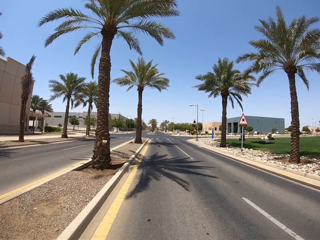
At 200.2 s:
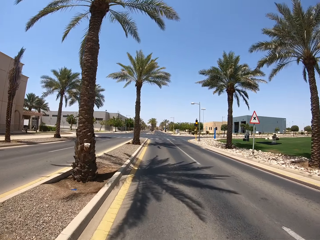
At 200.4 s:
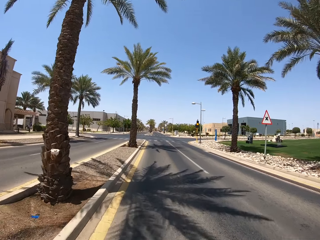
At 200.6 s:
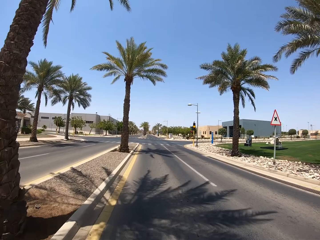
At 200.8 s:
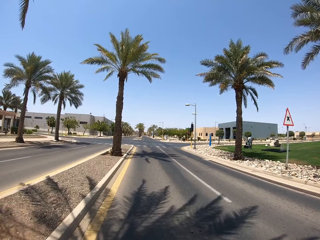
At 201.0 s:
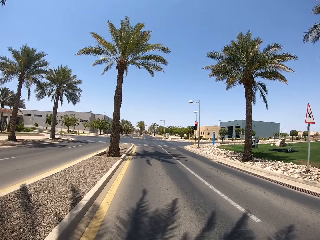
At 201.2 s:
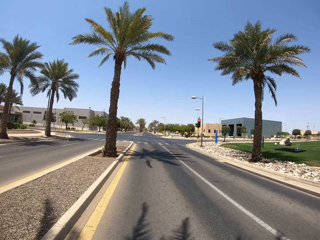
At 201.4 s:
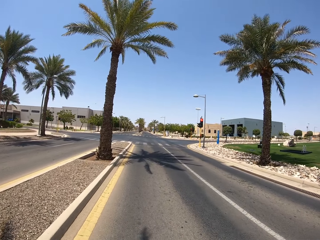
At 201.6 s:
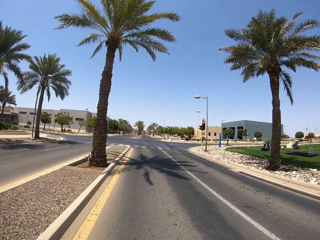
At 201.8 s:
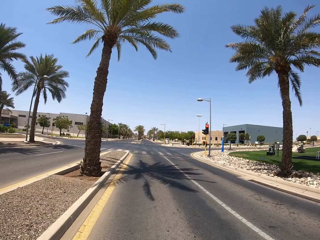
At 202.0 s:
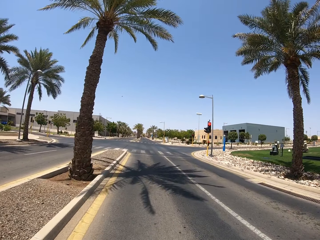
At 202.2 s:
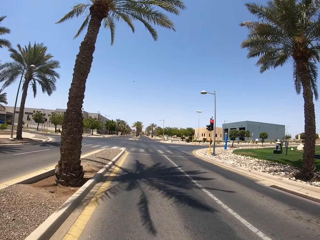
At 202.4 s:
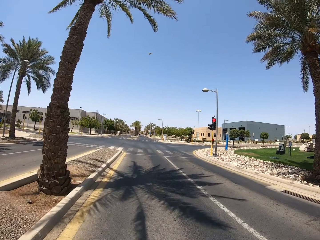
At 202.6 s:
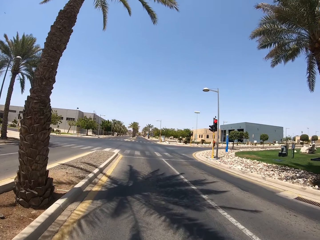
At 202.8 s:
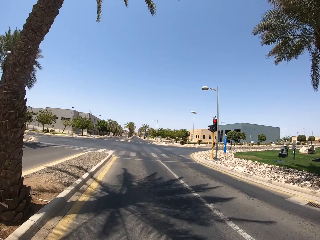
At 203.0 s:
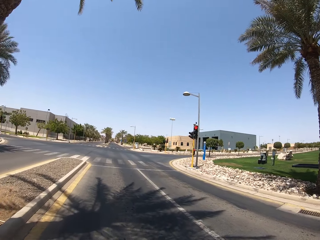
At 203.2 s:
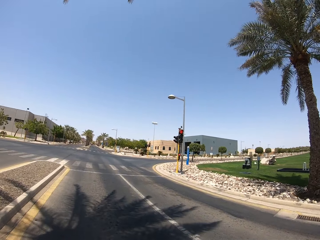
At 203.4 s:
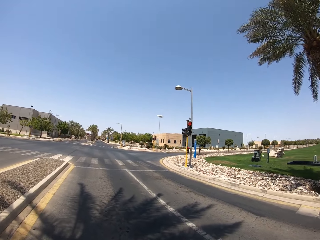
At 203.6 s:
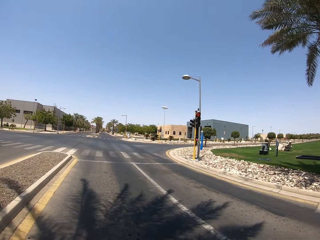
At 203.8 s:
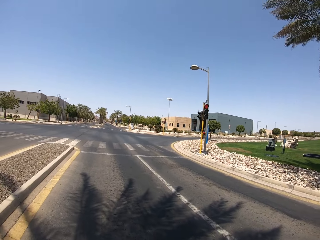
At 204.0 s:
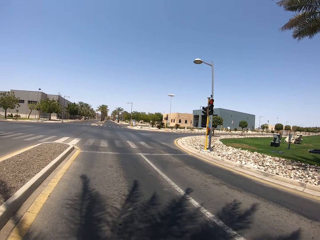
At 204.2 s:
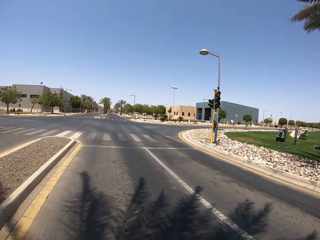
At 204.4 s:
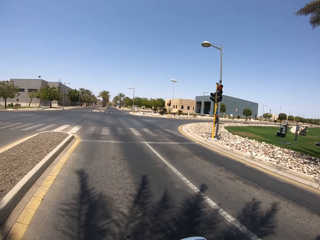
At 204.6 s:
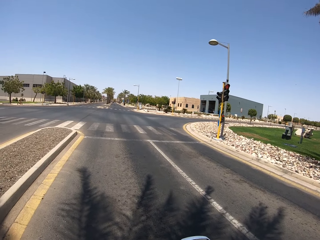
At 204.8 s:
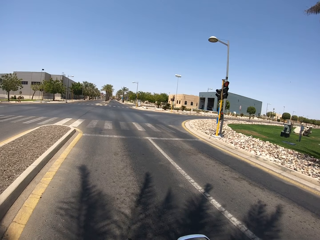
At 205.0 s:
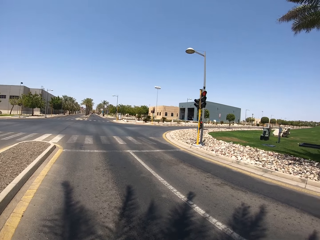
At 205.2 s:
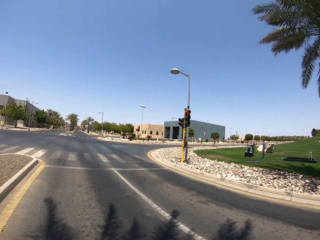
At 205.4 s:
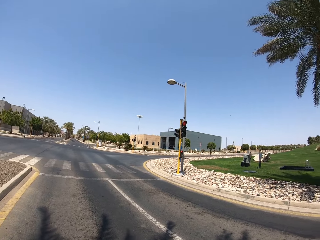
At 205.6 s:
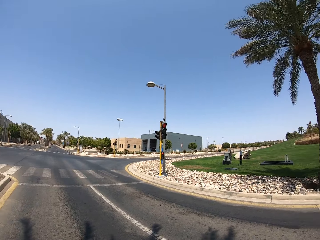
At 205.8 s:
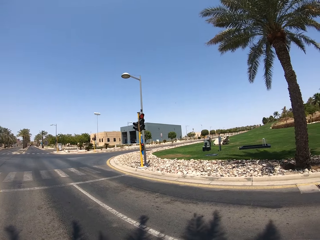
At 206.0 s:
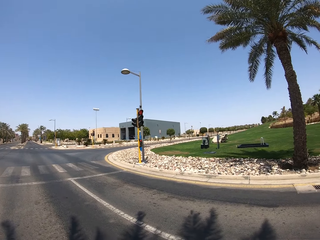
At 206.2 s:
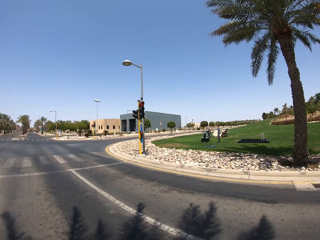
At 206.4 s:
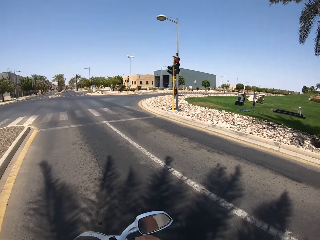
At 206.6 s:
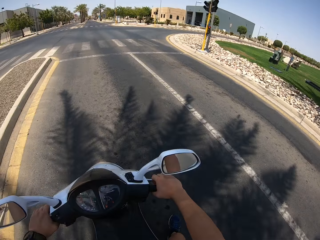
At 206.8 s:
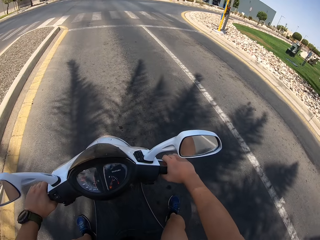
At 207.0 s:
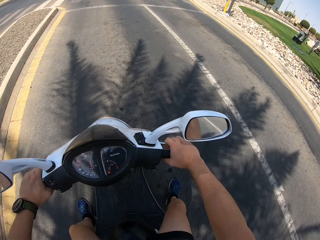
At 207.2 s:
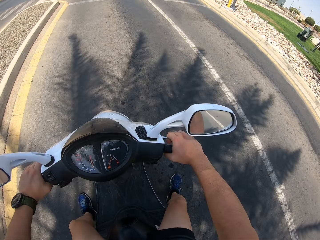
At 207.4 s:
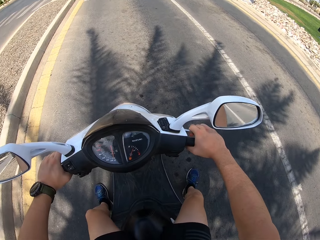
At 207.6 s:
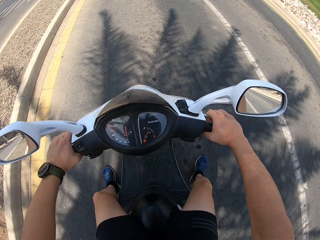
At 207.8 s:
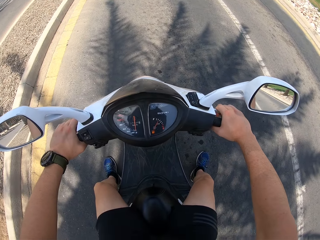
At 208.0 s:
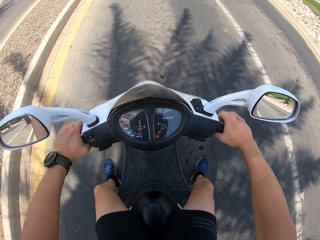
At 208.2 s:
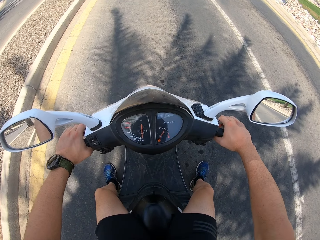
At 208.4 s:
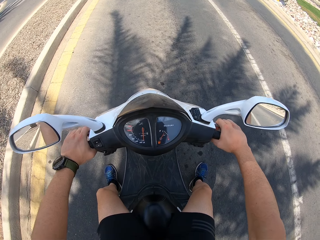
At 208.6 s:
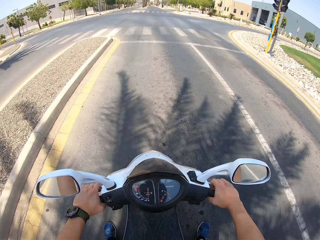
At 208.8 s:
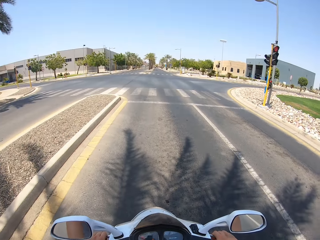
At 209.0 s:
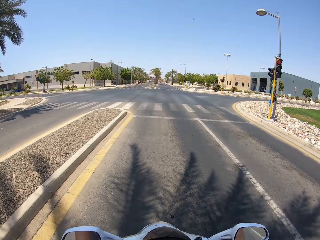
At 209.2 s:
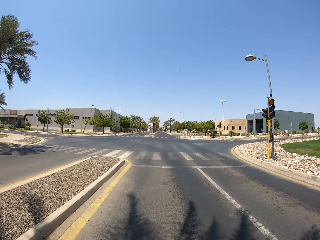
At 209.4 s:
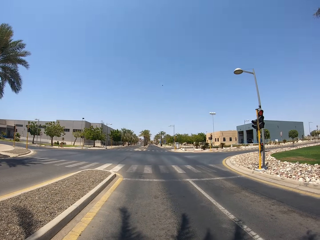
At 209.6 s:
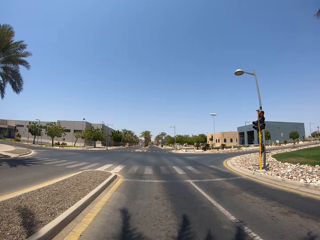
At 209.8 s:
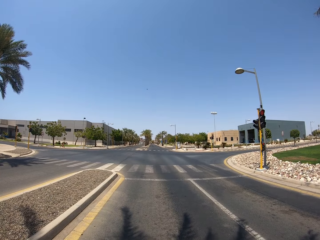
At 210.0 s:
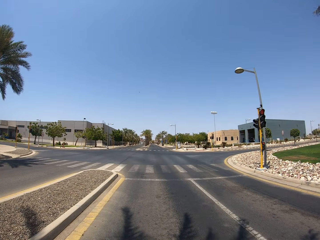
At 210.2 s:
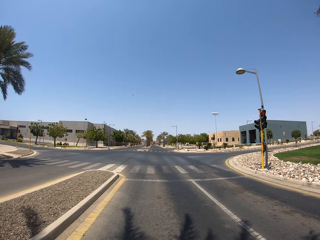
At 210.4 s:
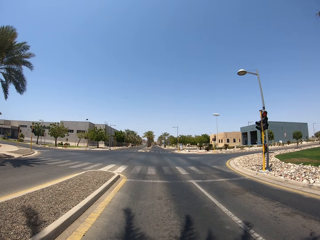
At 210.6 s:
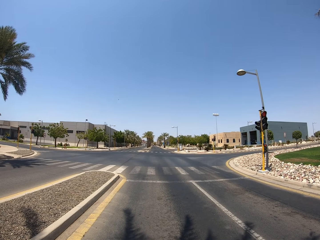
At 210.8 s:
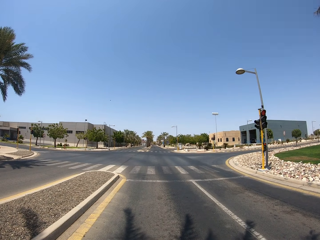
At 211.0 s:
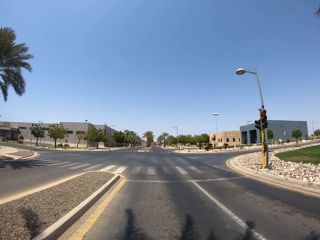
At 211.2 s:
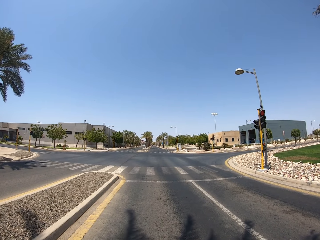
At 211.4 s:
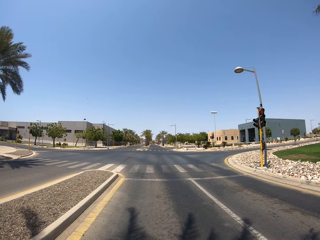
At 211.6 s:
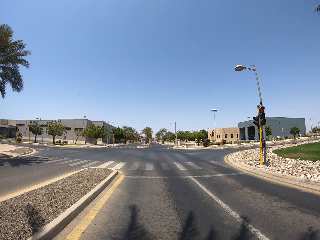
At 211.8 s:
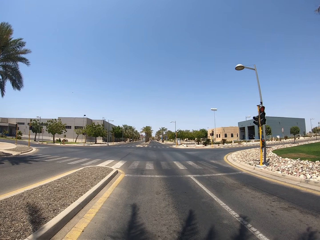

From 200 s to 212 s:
The camera wearer stops the motorcycle.

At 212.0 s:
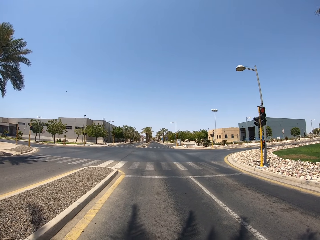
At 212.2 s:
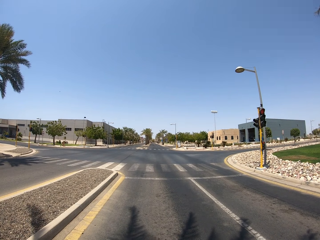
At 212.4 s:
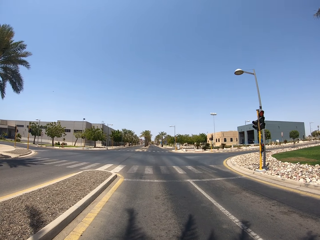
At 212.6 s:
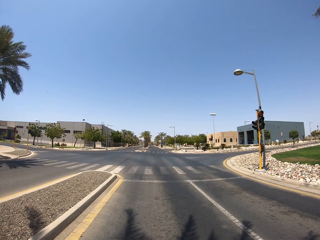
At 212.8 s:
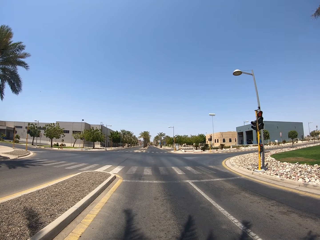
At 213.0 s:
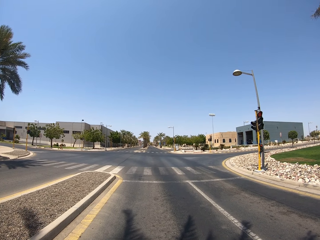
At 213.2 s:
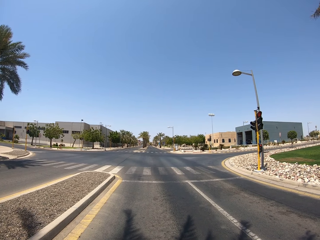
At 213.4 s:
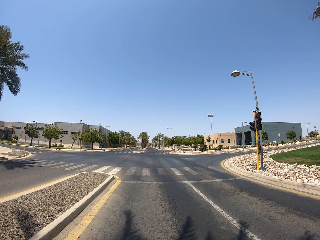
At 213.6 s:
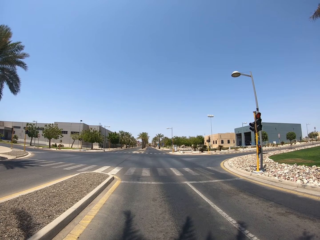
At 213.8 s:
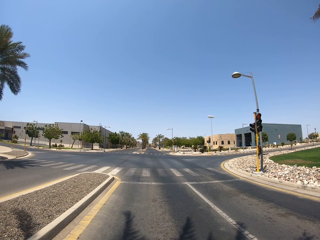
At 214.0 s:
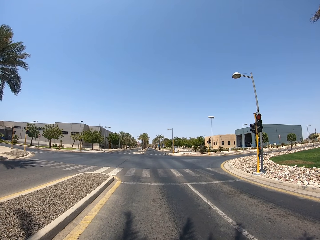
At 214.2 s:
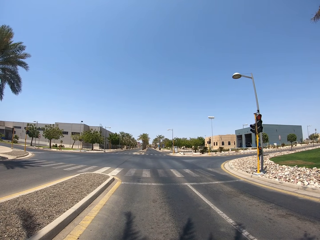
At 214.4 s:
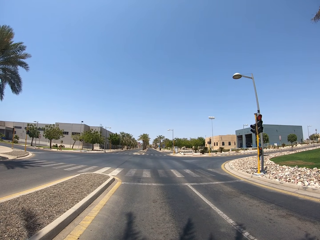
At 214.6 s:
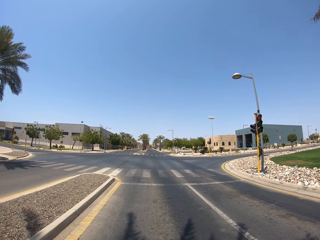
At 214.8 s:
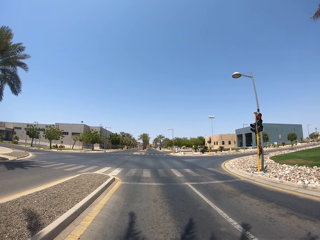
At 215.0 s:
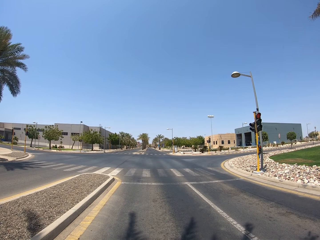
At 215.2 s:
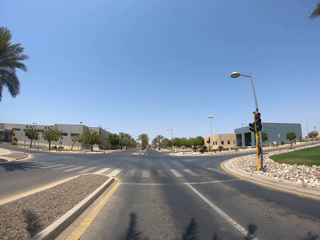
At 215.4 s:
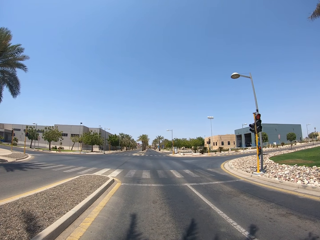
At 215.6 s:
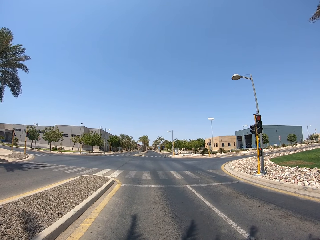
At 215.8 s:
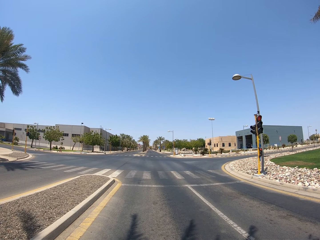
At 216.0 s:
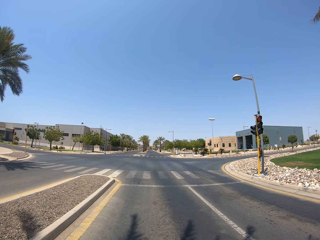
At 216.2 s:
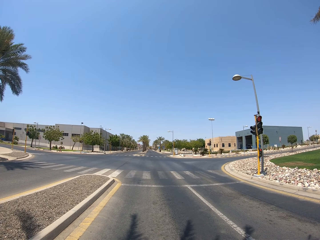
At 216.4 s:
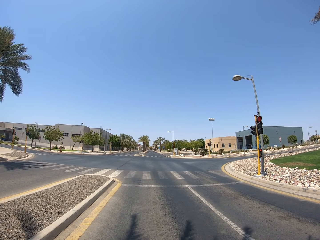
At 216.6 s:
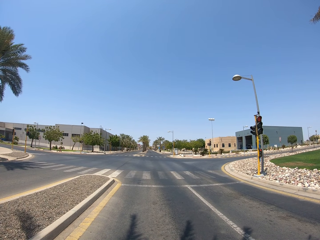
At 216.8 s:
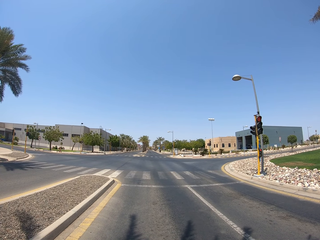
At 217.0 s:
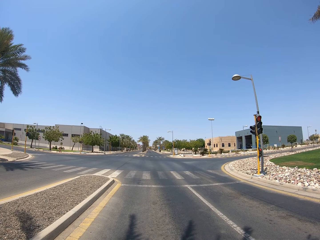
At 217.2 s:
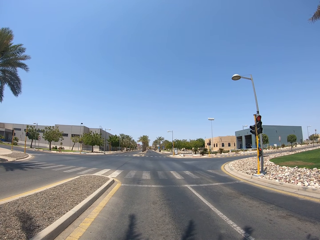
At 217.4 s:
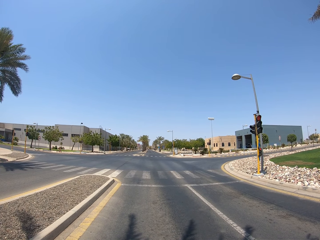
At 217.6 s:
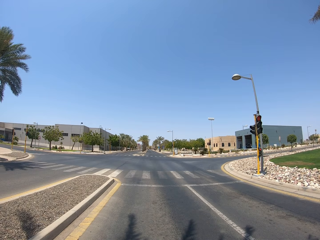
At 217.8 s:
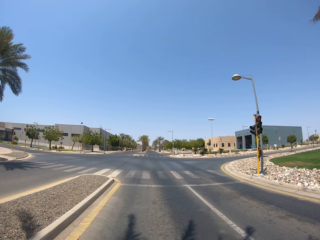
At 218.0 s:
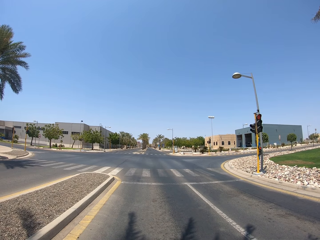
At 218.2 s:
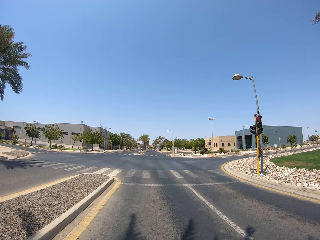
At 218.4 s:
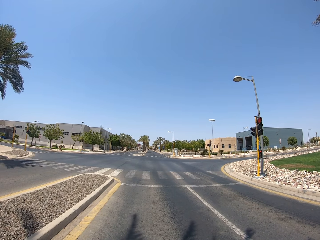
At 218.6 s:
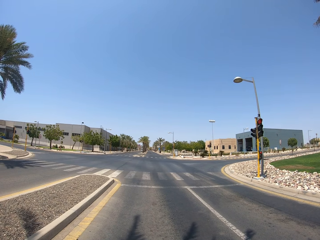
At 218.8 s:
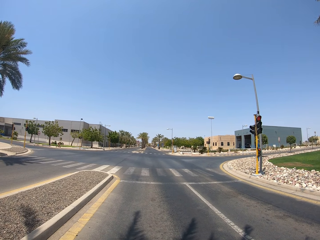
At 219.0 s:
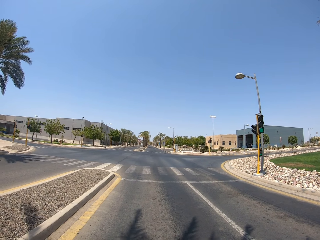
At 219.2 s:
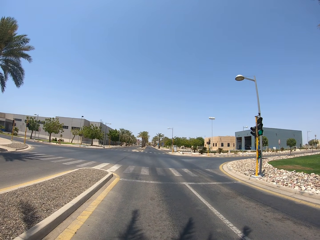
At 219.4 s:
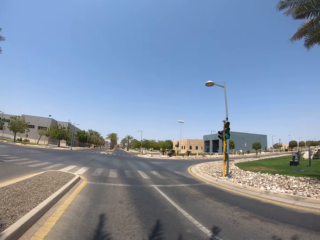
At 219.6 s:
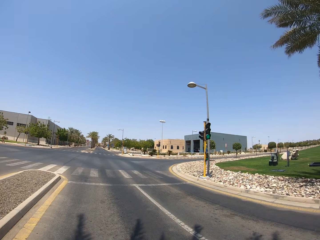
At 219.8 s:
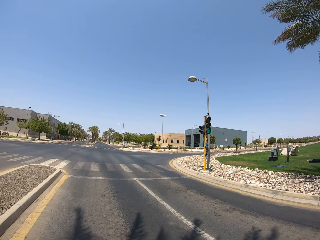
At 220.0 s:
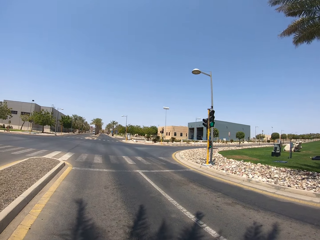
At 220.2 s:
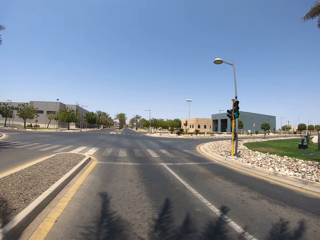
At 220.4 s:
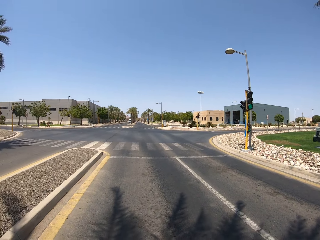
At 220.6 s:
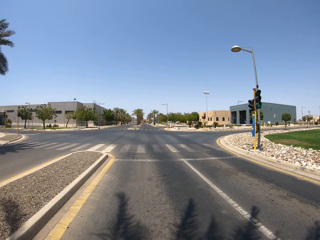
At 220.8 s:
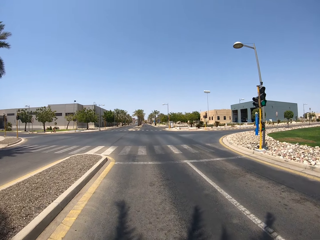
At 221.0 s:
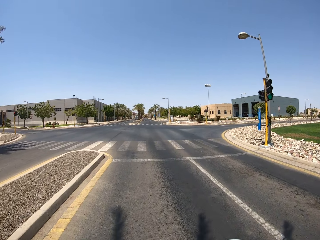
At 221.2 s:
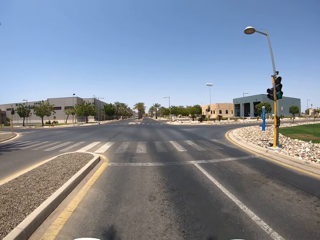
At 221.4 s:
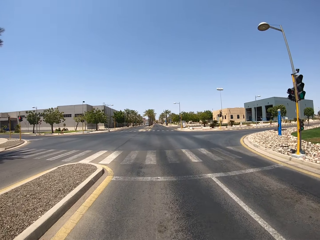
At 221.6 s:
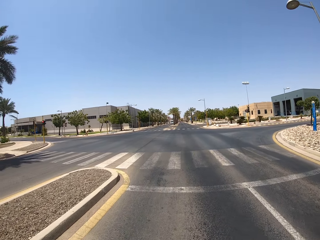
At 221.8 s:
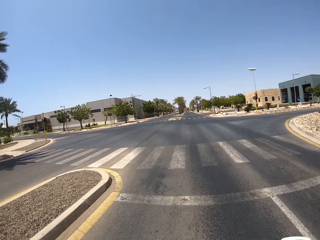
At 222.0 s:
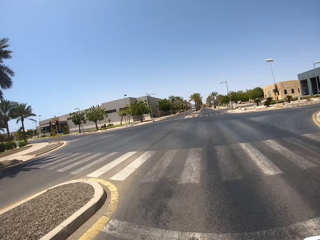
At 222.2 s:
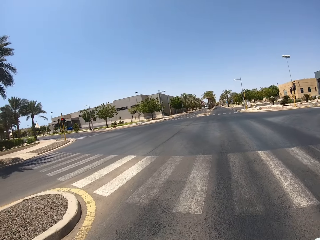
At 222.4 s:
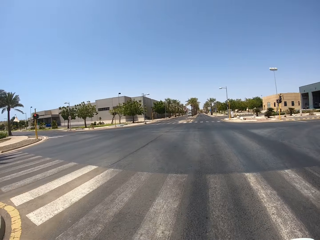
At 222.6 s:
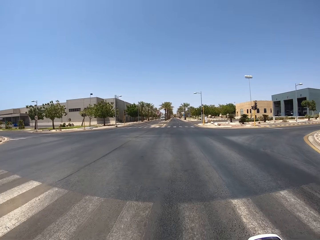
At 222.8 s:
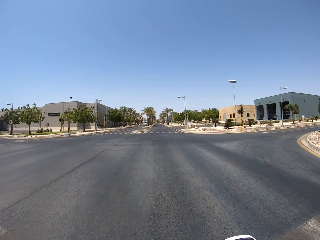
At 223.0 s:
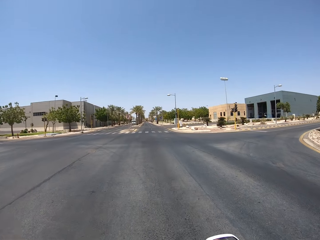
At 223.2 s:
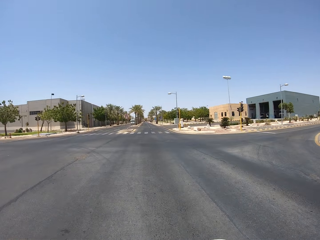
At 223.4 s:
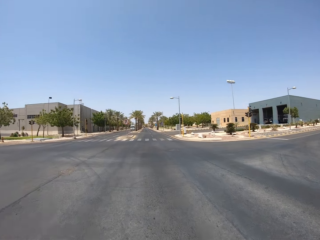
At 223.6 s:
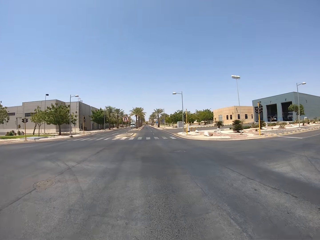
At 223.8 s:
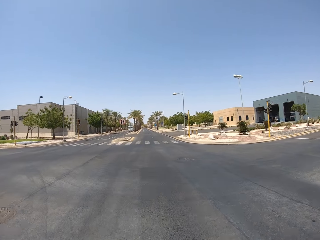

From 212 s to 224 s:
The camera wearer rides the motorcycle on the road.
